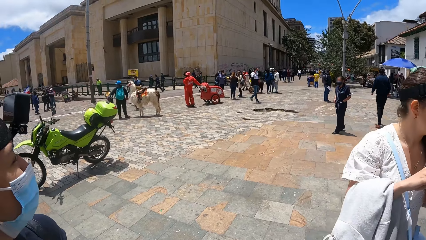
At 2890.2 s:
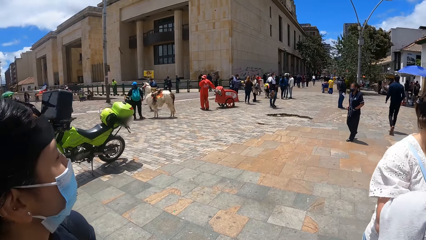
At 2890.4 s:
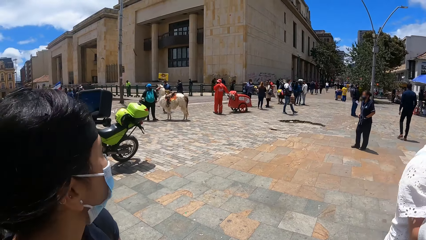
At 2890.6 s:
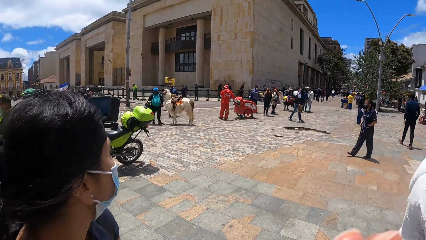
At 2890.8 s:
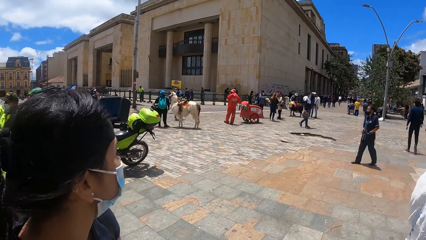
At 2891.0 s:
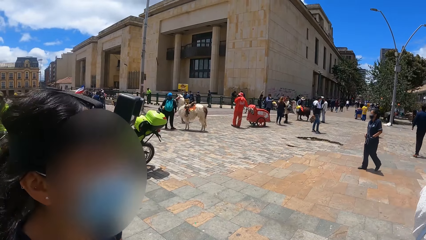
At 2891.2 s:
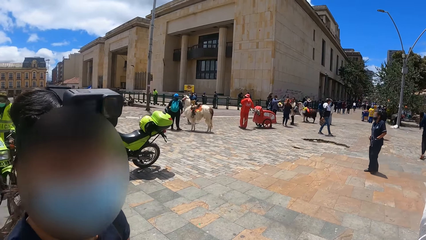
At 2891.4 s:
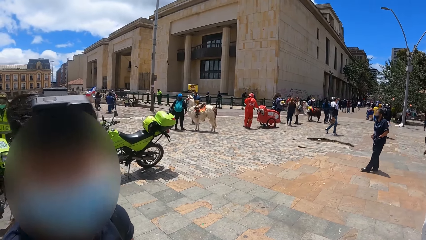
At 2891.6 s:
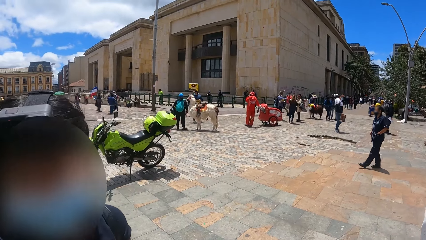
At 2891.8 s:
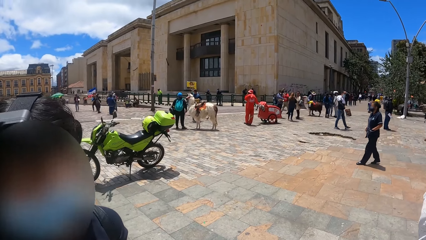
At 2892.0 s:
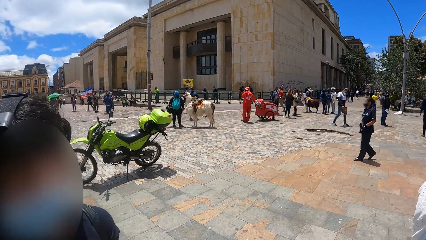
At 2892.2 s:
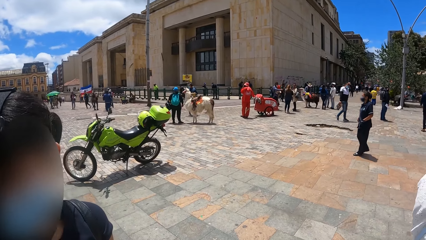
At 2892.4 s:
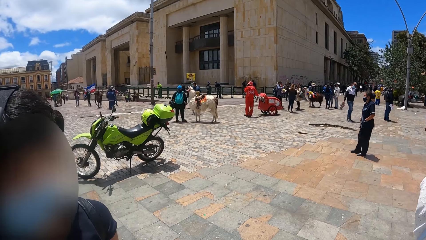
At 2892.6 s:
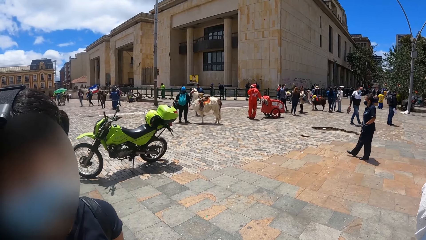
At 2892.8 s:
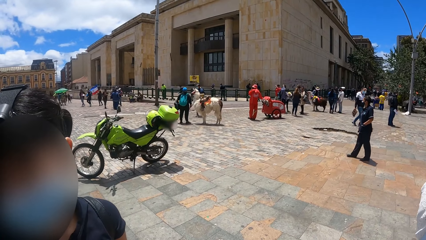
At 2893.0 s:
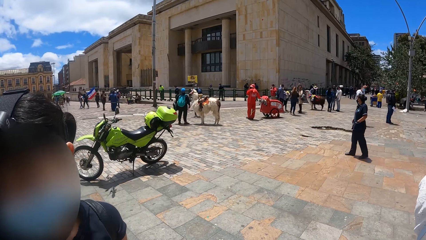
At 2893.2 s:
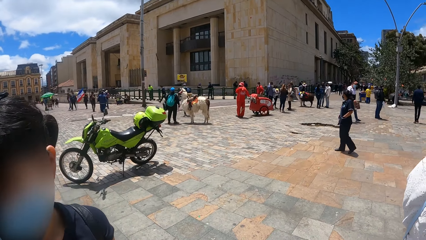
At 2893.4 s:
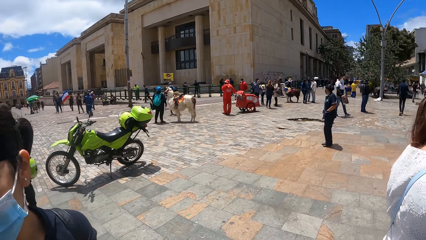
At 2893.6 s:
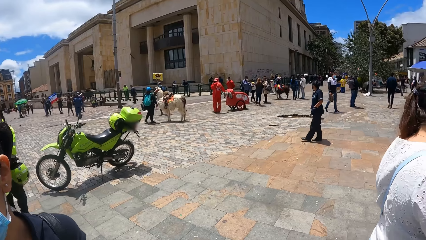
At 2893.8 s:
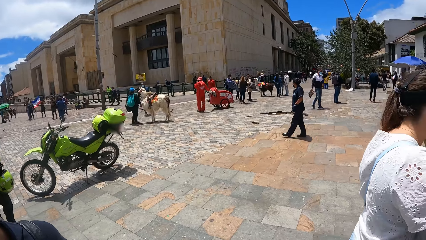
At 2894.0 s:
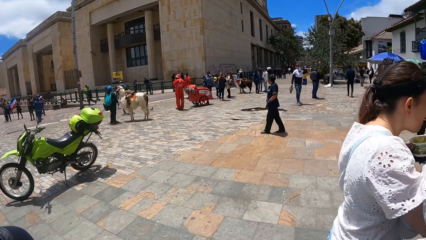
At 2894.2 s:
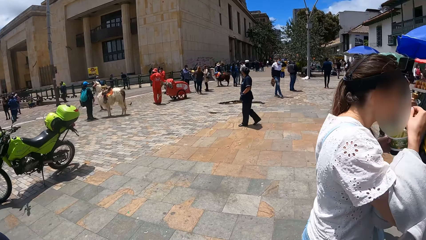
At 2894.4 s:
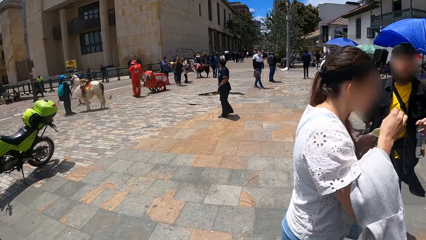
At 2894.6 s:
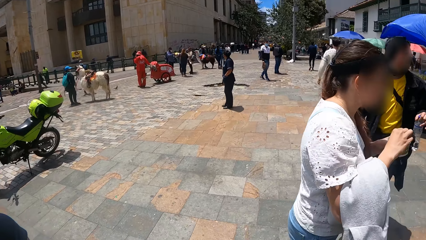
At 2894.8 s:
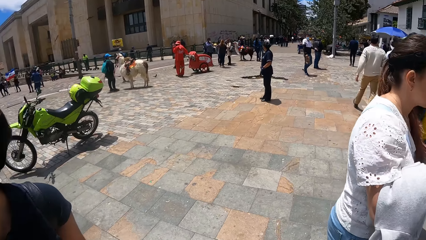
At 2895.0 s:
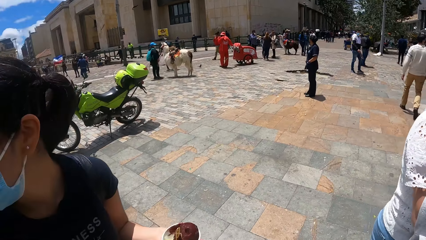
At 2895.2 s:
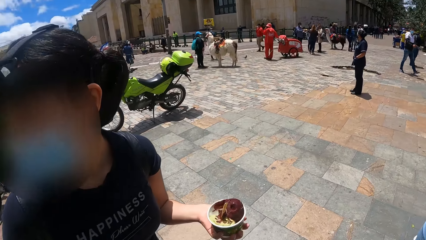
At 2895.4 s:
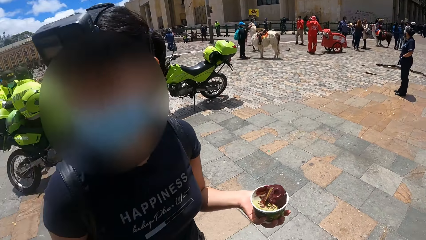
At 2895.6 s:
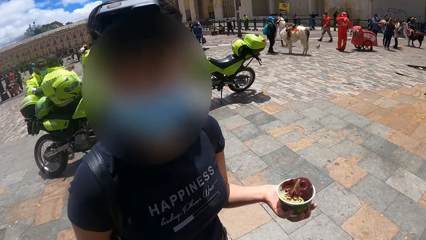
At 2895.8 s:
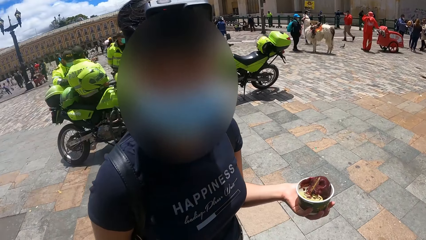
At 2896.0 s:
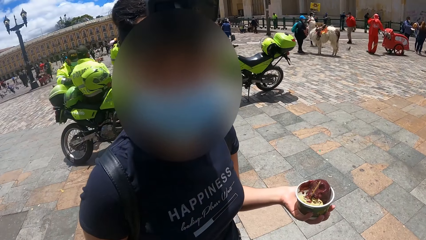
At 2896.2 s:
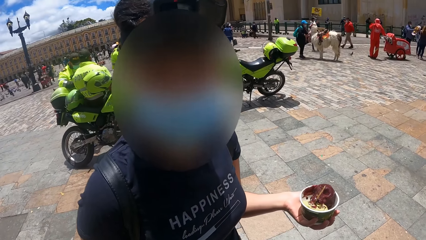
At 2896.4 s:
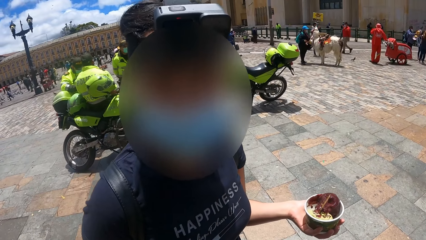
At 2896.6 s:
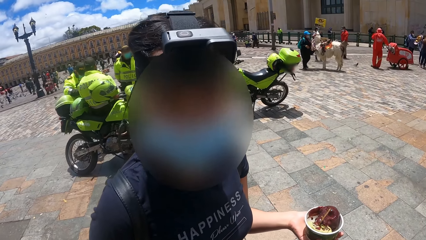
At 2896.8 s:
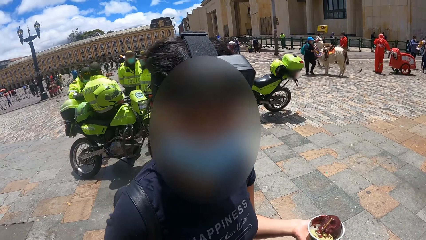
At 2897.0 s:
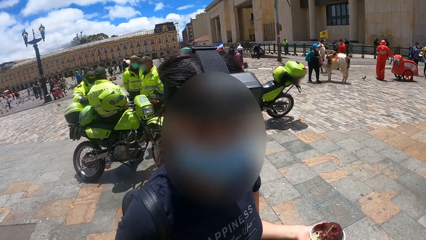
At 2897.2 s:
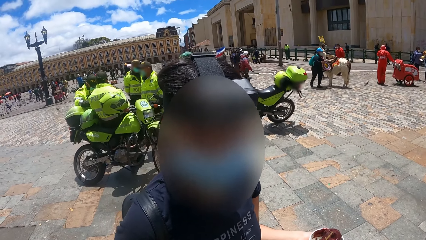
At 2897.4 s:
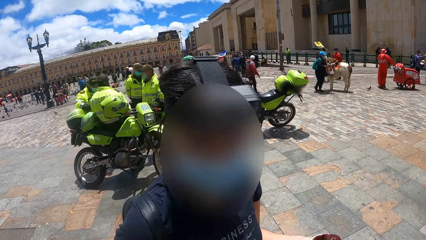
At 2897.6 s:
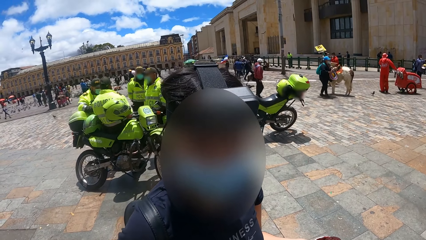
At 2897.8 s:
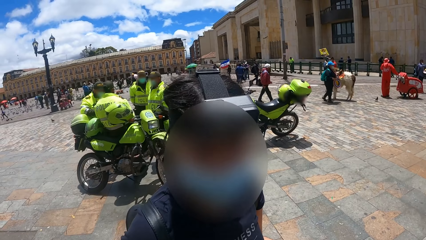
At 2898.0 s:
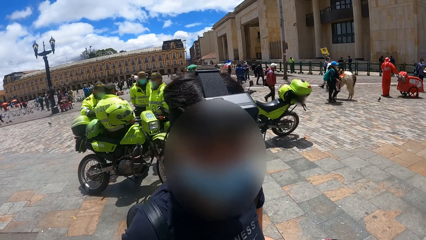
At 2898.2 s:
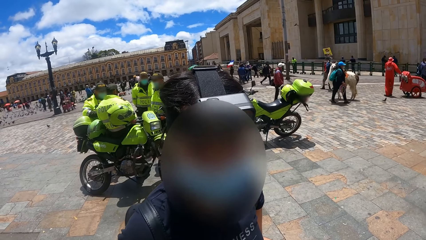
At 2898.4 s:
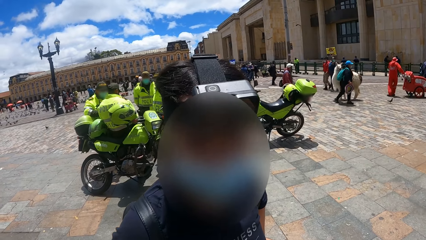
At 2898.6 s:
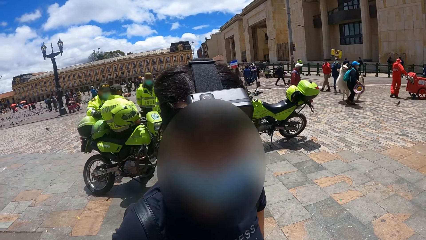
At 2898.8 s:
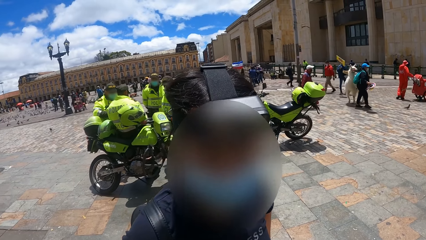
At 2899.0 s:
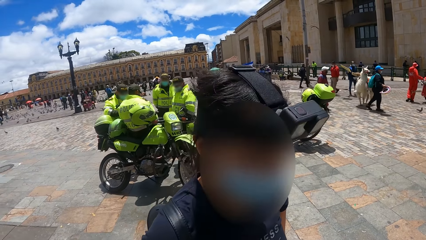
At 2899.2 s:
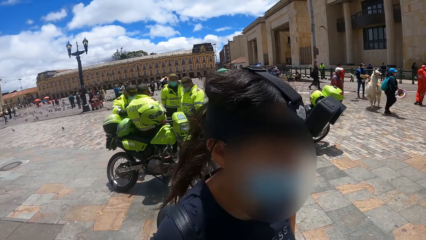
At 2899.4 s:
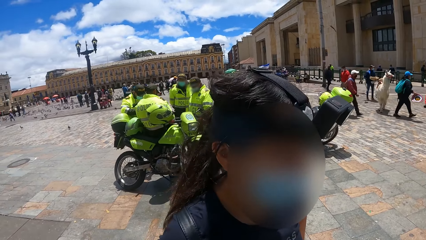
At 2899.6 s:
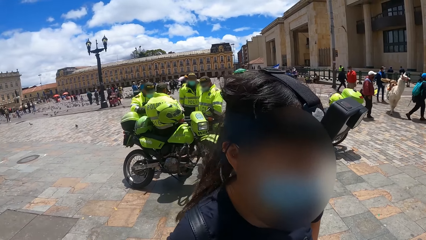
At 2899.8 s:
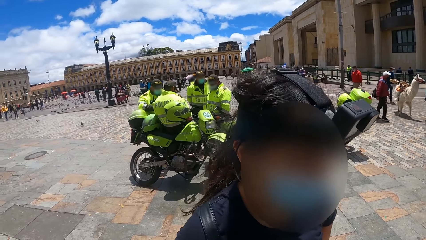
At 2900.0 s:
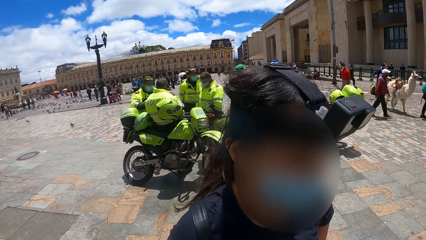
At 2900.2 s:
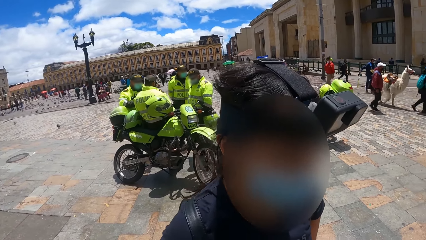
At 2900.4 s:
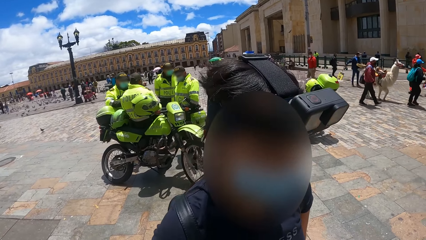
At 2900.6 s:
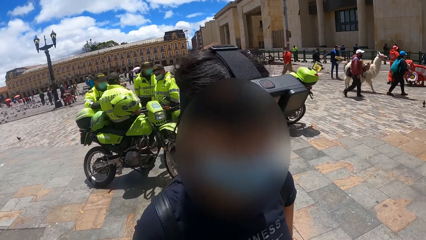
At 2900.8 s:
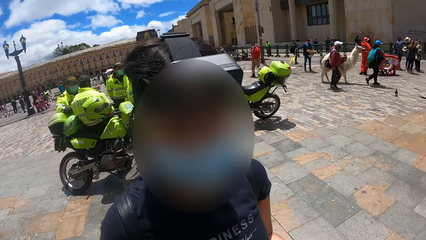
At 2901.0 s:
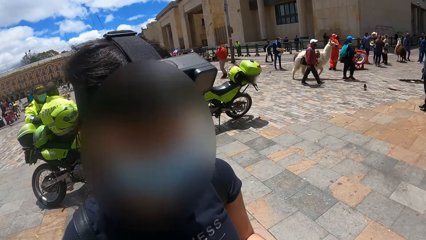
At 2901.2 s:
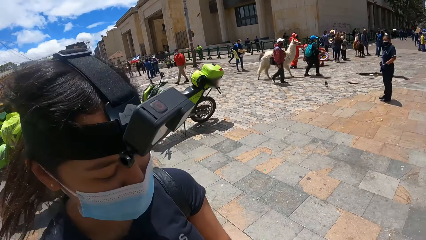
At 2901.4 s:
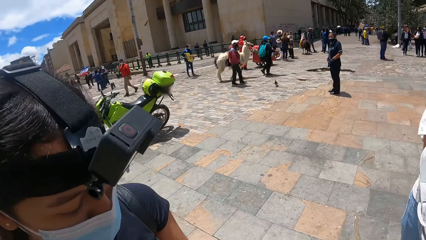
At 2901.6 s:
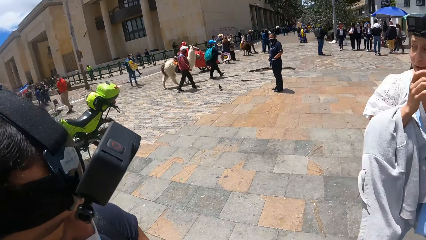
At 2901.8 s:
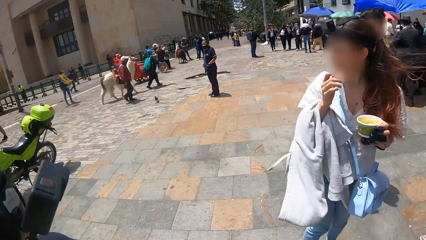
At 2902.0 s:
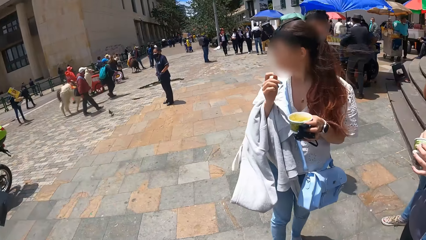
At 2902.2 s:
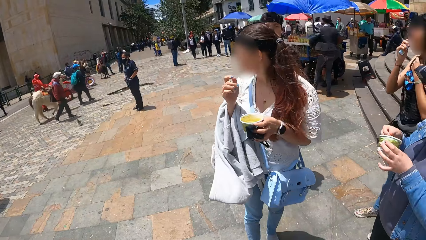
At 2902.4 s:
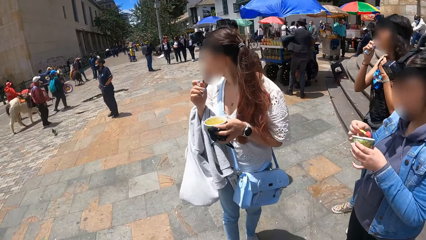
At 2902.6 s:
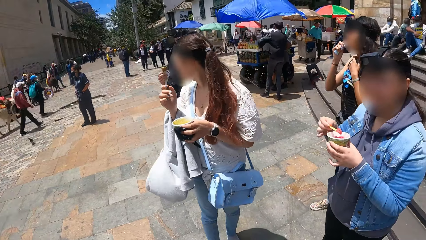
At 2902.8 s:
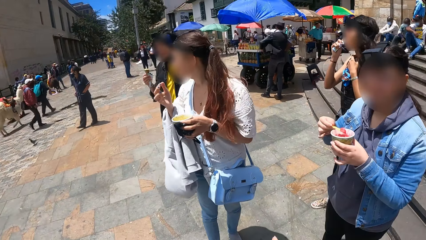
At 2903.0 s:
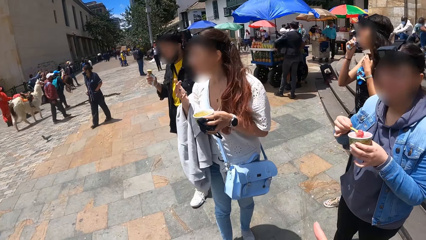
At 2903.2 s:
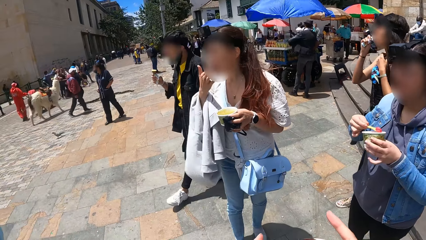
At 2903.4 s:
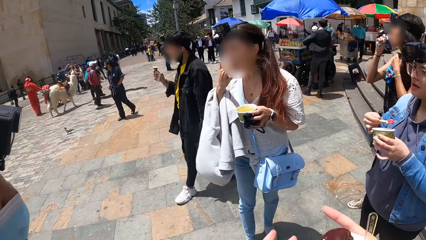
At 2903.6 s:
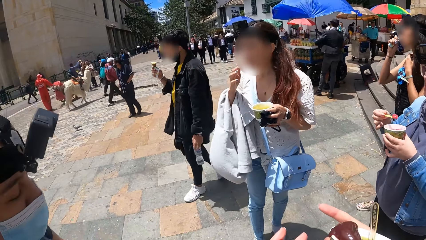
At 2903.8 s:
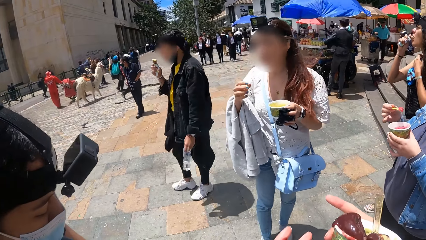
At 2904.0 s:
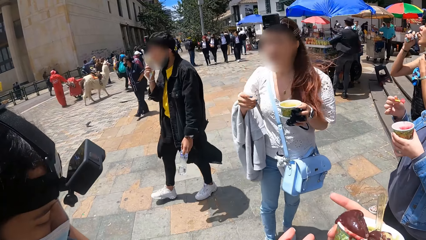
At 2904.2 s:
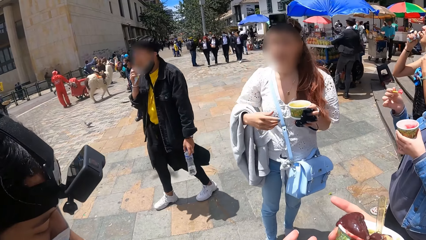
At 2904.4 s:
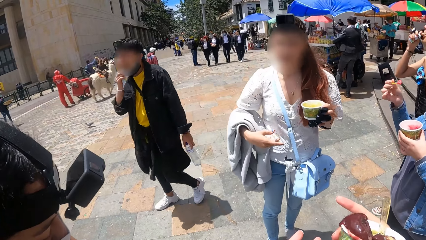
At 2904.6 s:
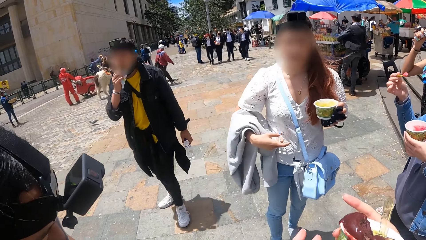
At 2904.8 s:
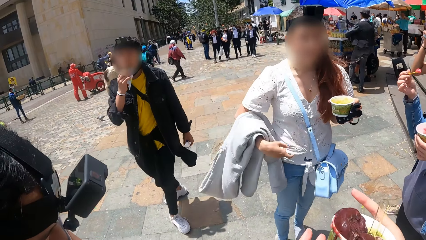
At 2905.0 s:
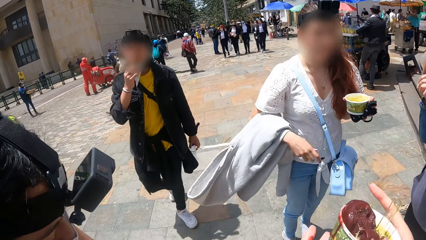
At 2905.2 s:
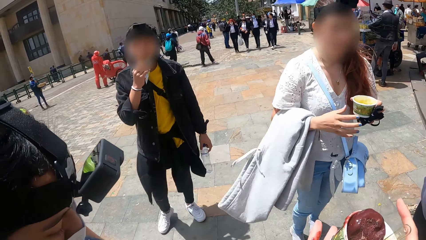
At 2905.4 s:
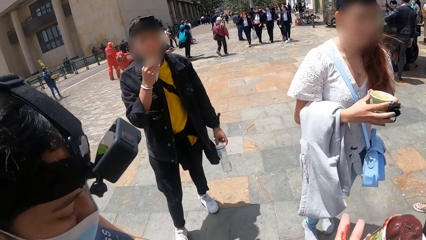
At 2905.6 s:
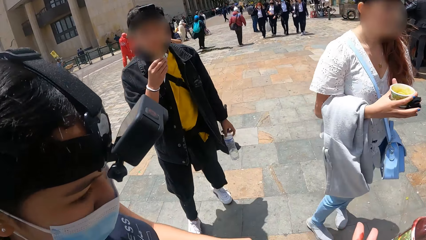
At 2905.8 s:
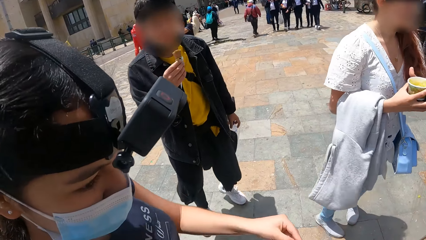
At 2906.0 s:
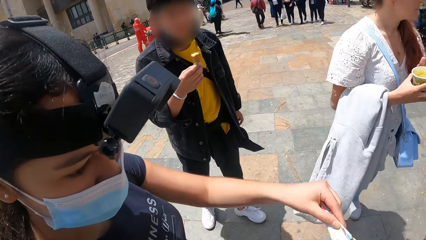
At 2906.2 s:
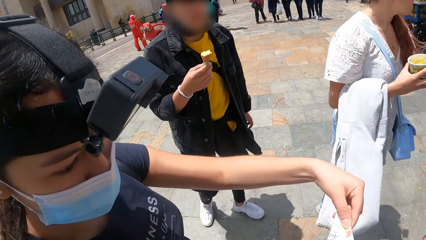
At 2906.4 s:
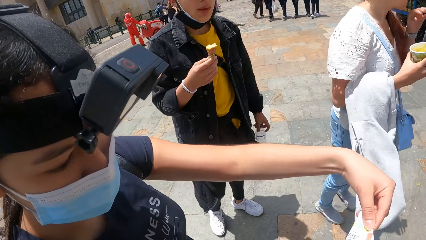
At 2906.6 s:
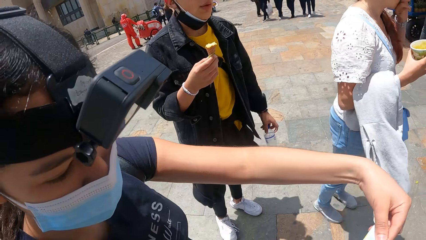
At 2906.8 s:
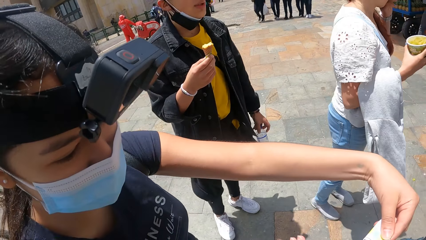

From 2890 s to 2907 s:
The camera wearer looks around the compound. They converse with a person. They look around the compound. They pick up the ice cream from the person.
